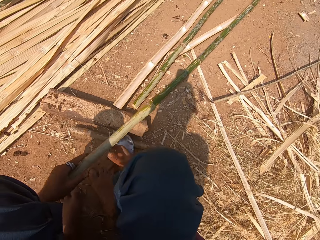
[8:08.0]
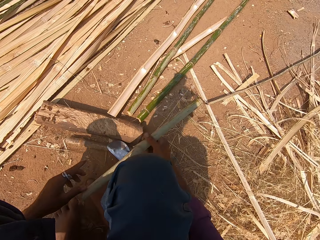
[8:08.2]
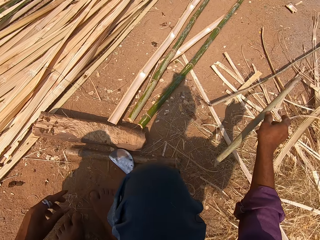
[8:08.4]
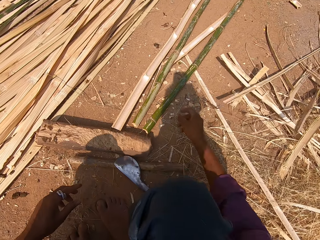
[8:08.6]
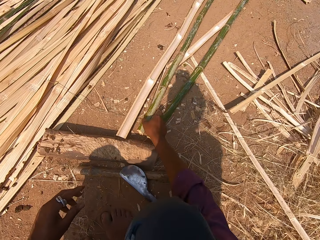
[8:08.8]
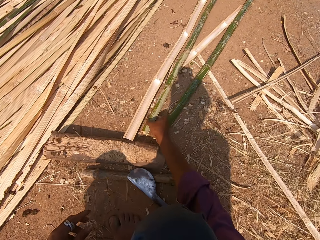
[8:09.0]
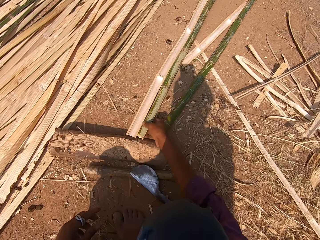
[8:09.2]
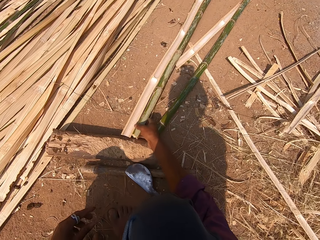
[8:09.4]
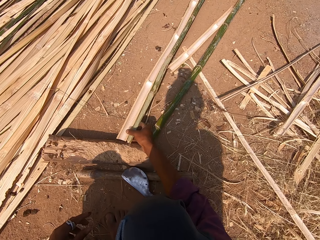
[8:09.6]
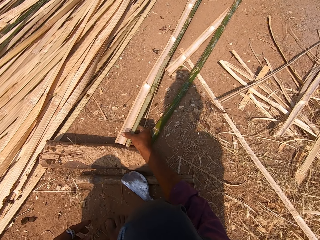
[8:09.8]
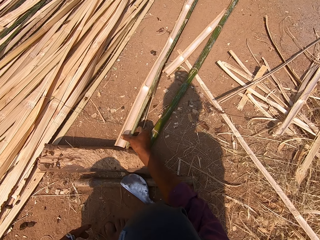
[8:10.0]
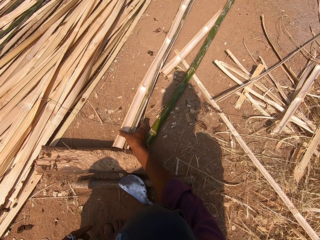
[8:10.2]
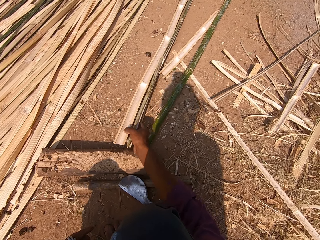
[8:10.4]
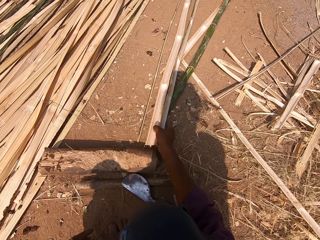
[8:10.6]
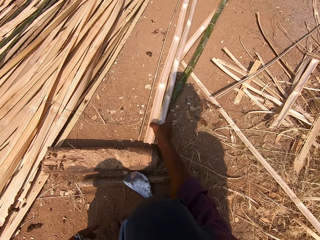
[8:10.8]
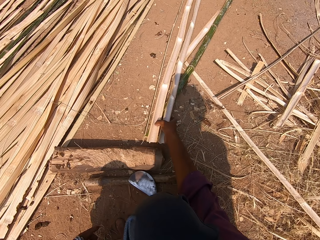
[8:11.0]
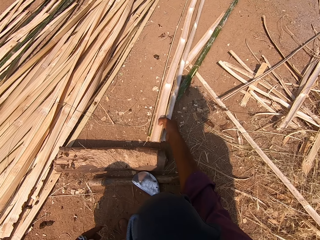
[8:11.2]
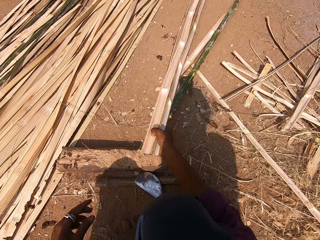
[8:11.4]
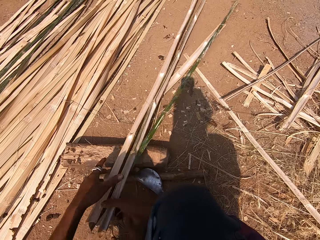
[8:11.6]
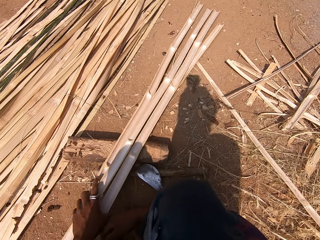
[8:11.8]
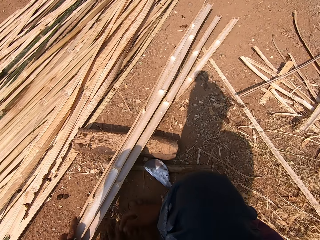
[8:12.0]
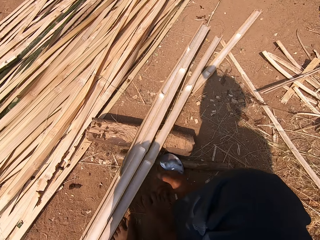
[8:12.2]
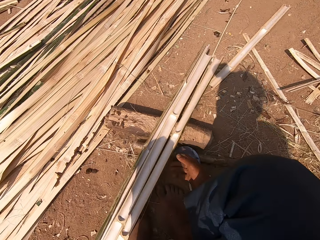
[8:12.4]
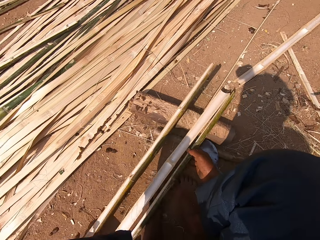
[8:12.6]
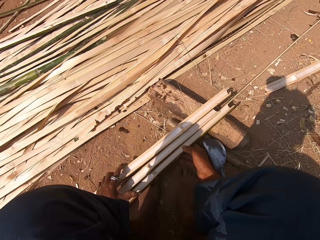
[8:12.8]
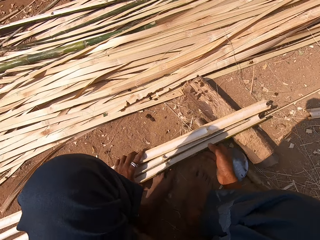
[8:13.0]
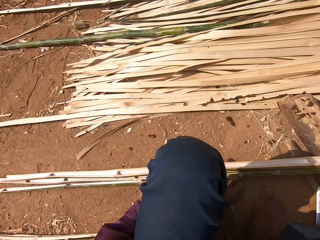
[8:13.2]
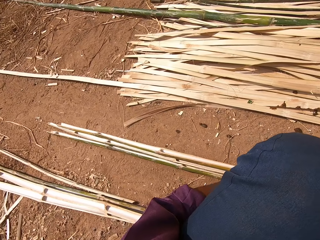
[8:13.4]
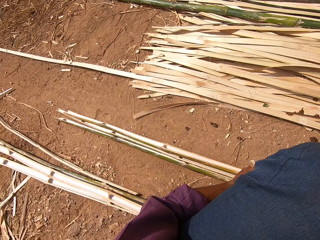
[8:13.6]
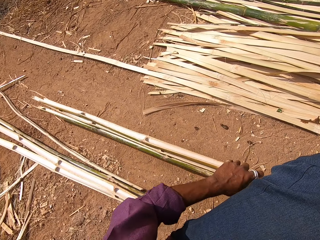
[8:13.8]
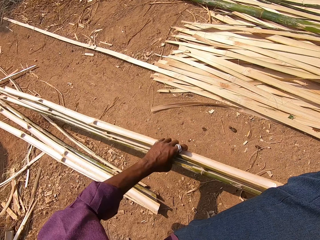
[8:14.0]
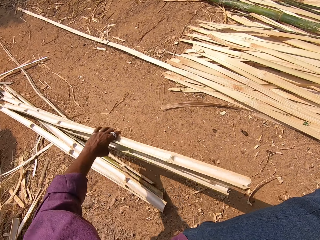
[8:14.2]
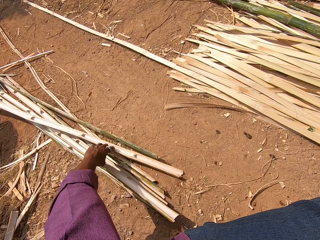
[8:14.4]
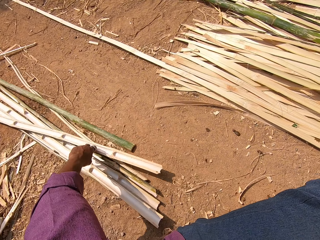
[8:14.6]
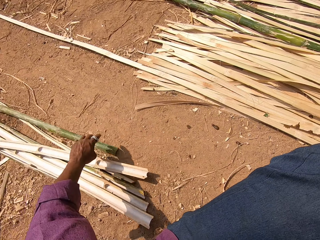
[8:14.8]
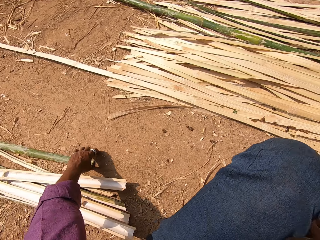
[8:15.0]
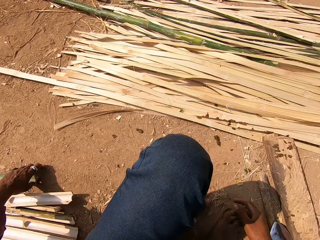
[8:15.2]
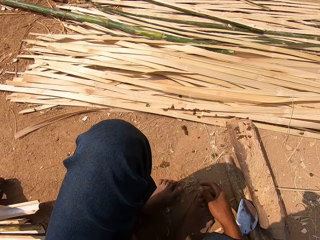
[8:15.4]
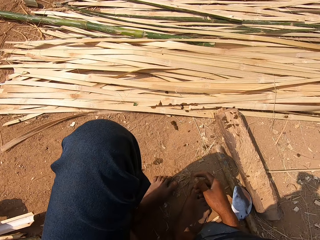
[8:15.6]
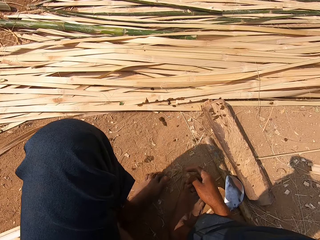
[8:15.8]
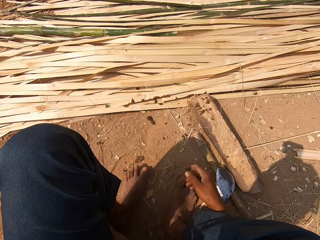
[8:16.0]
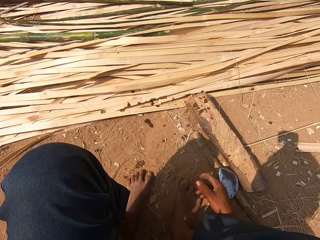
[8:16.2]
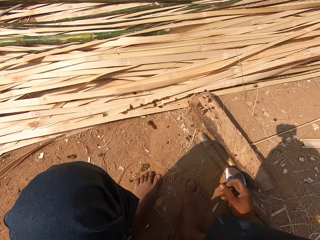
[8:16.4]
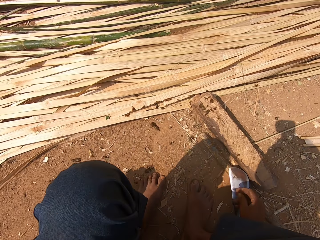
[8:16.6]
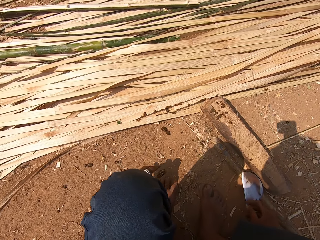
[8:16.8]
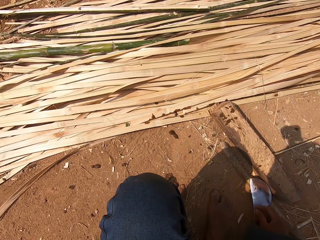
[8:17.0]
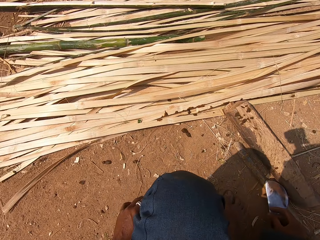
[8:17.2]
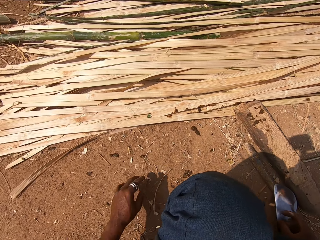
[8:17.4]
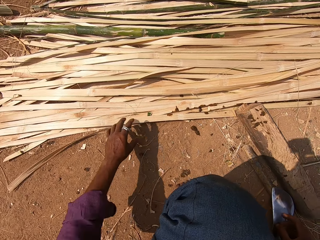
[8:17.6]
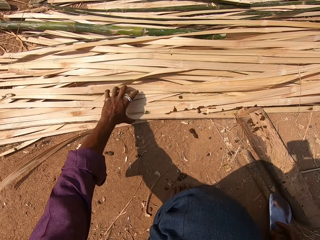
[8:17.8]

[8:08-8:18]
The camera wearer puts the tool on the ground. They put a bamboo stick aside. They pick up bamboo sticks. They pull the bamboo sticks. They put the bamboo sticks aside.

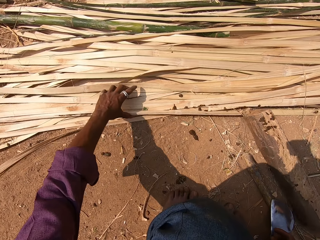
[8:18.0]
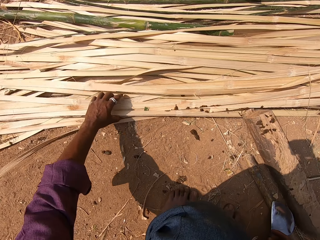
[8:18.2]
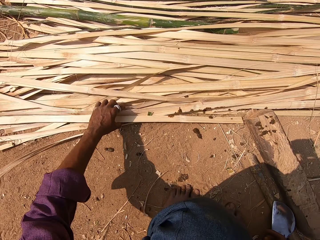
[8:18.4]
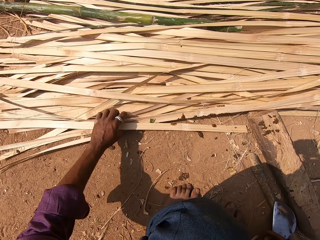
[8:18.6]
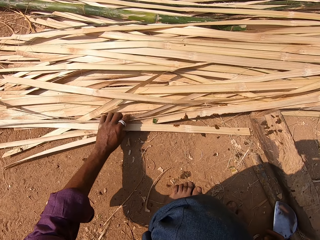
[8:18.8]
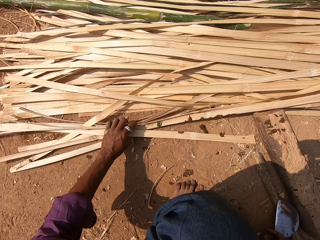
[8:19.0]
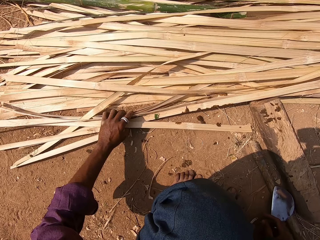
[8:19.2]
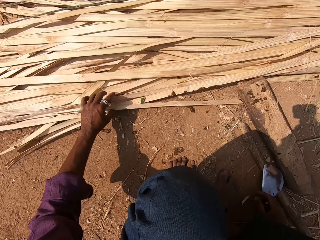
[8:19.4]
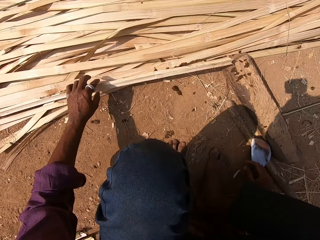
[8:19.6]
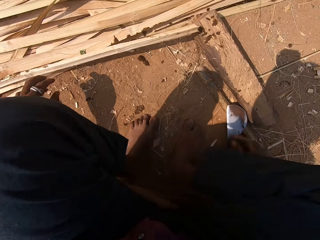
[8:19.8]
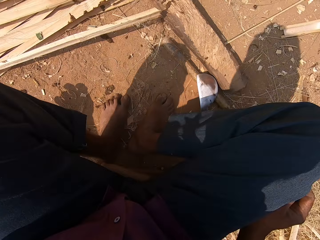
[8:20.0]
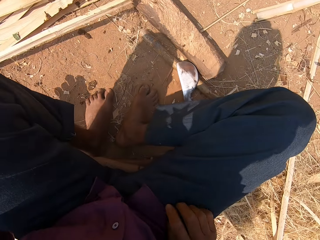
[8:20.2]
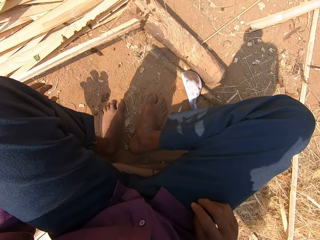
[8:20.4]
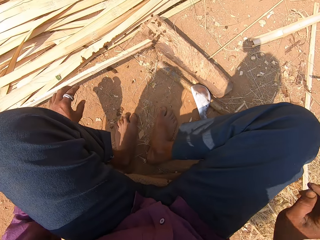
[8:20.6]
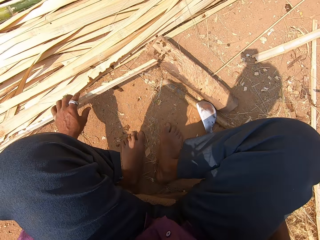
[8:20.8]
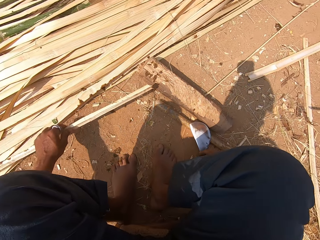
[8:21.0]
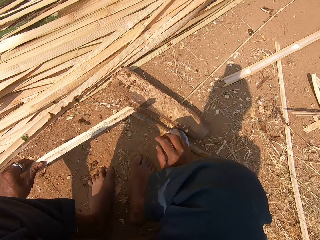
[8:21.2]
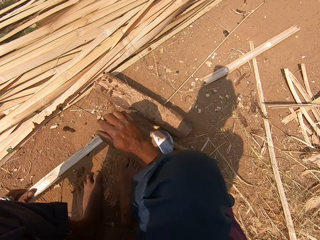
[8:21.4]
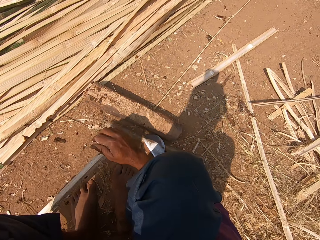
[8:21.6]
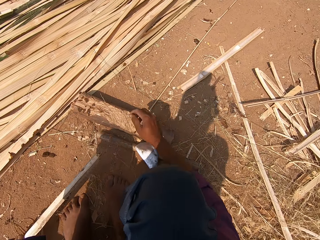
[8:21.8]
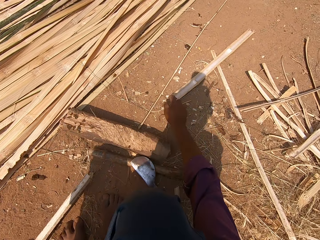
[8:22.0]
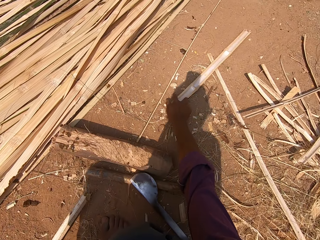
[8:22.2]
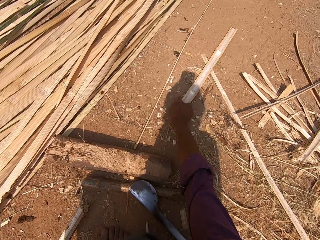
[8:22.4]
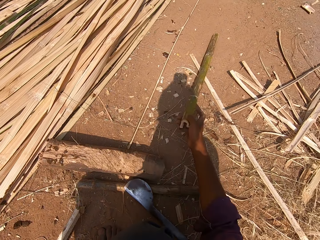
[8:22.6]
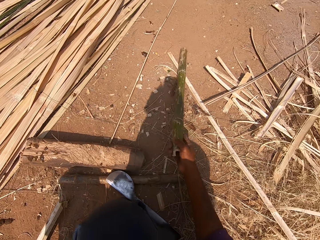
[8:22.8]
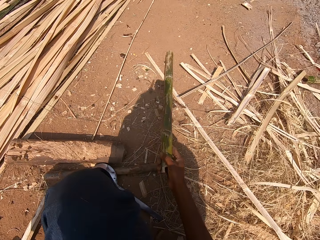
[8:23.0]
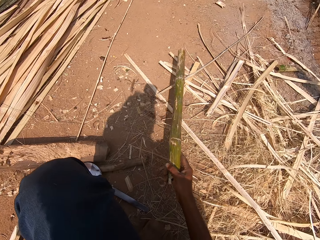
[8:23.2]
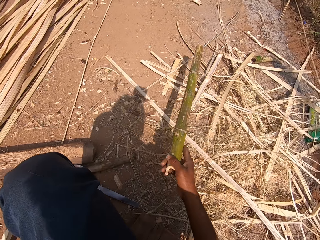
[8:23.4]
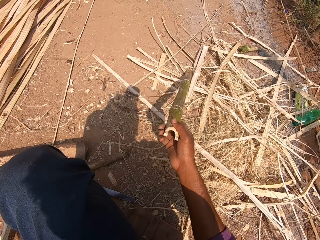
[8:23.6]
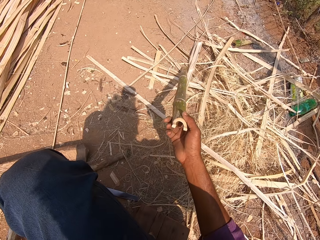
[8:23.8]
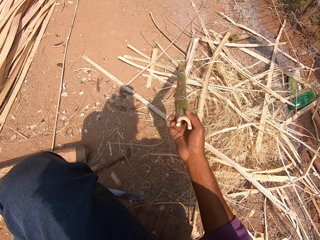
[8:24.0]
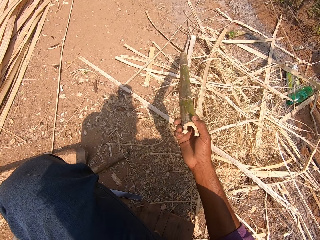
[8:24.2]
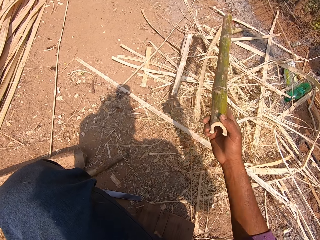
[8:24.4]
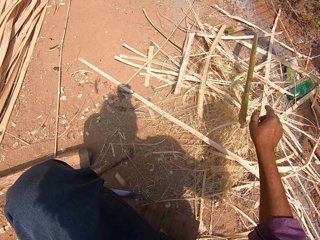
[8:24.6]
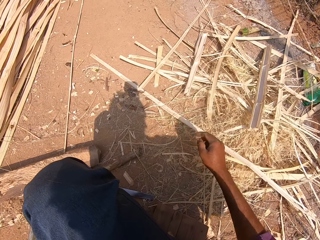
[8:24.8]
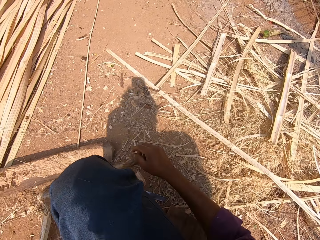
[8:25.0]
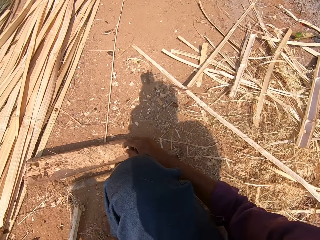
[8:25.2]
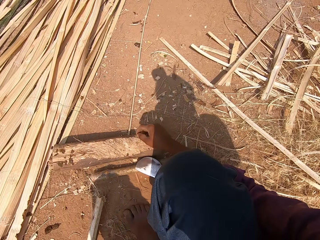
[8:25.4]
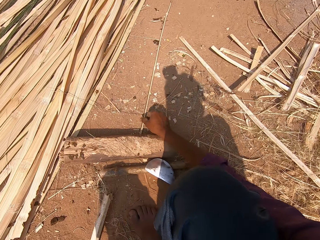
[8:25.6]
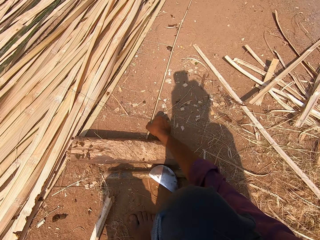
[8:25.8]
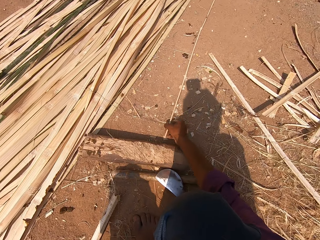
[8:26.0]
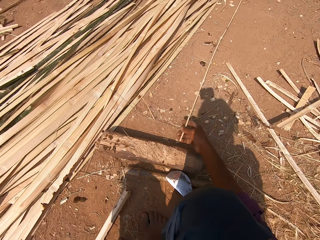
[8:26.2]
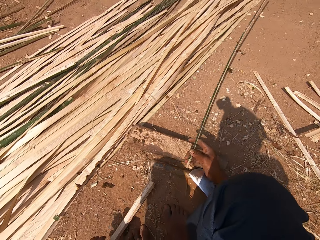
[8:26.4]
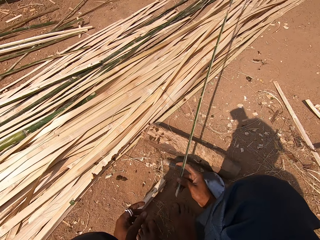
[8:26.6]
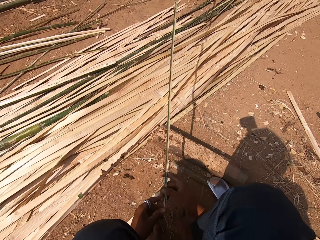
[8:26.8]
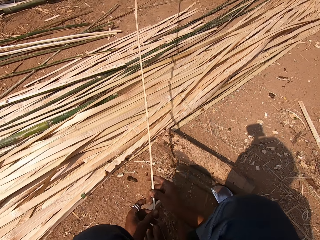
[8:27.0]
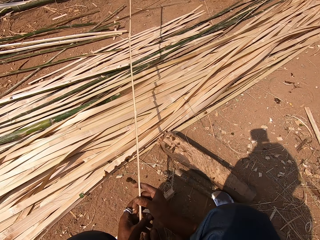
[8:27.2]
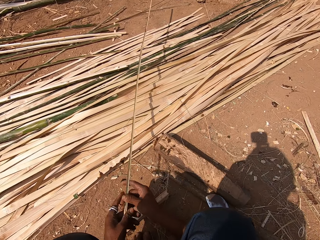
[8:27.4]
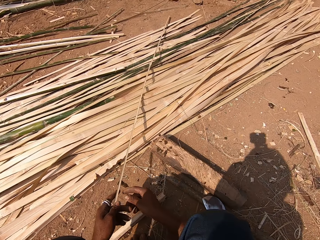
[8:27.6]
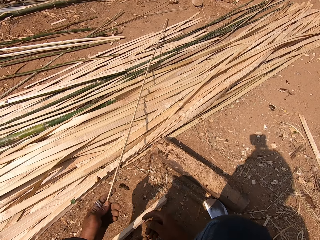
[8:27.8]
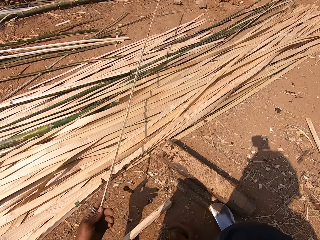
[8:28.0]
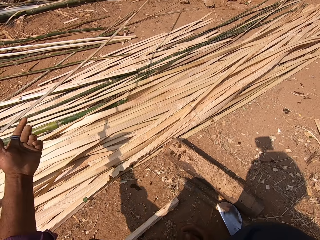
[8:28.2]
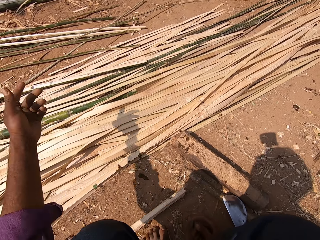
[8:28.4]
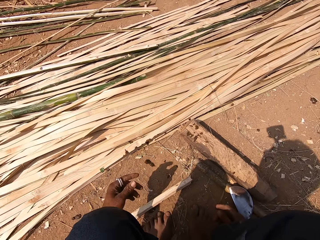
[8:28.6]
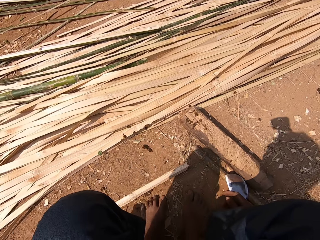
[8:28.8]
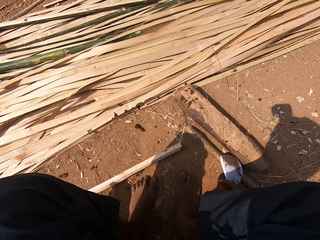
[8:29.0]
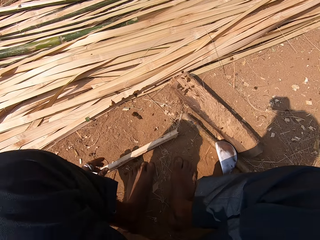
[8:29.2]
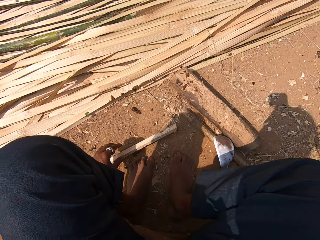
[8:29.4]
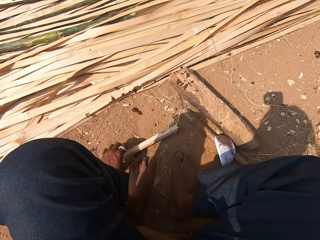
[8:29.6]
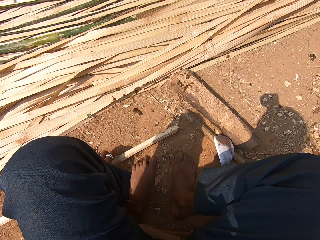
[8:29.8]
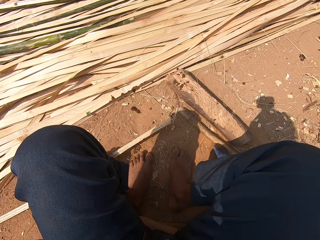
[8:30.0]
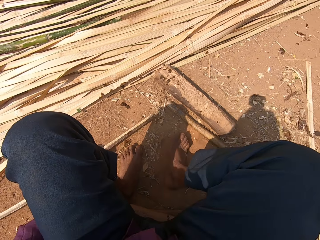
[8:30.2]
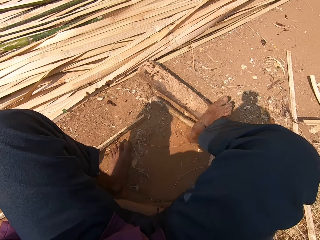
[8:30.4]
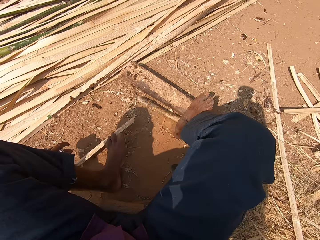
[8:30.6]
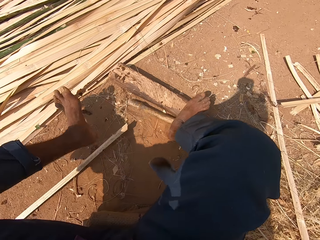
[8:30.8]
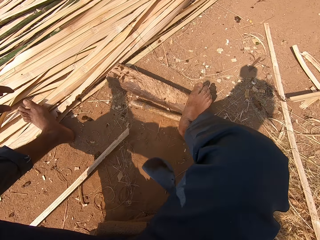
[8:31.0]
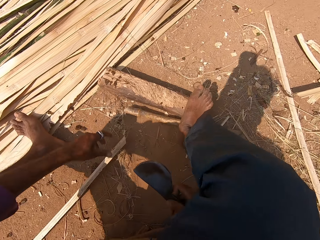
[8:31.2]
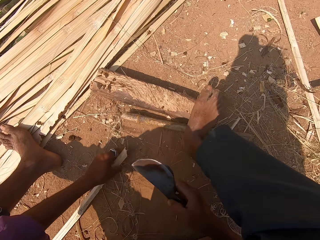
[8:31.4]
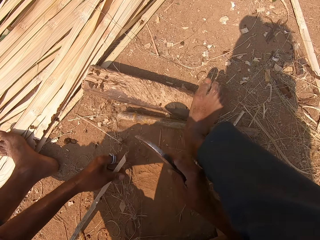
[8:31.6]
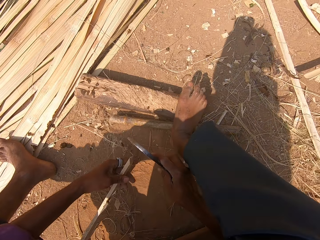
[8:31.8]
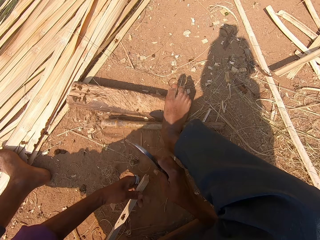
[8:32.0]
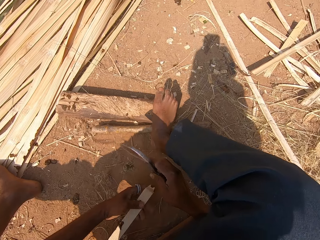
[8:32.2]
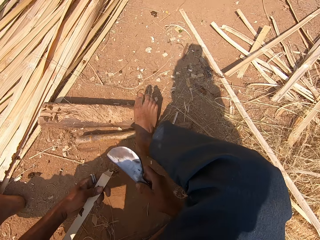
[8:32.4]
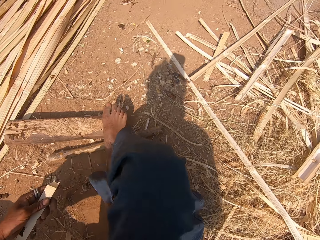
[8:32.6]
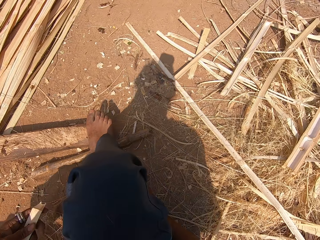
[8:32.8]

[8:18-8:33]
The camera wearer touches the bamboo strips. He takes the bamboo stick. He touches his cloth. He touches the bamboo stick. He picks the bamboo stick. He looks at the bamboo stick. He drops the bamboo stick on the ground. He picks the bamboo stick. He throws the bamboo stick with the rest. He picks the bamboo stick. He takes the machete. He steps on the log, steps on the bamboo strips and moves his leg. He takes the bamboo stick.
